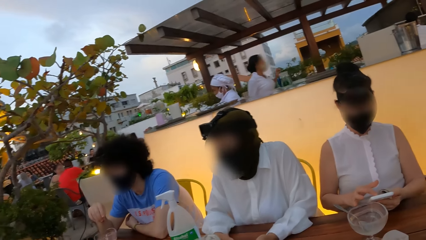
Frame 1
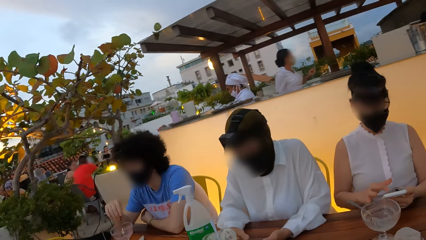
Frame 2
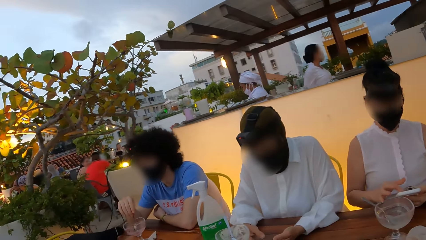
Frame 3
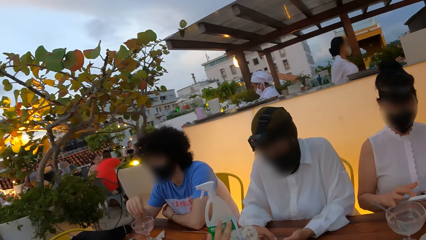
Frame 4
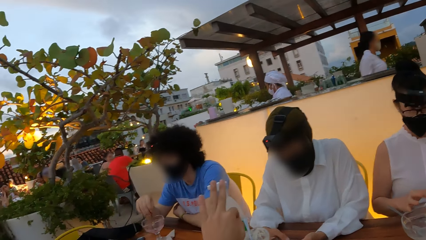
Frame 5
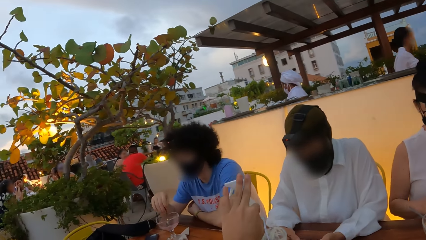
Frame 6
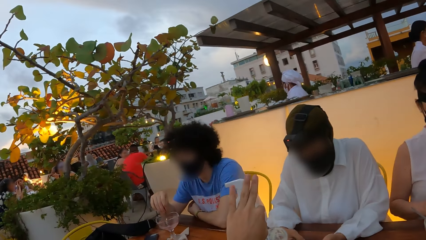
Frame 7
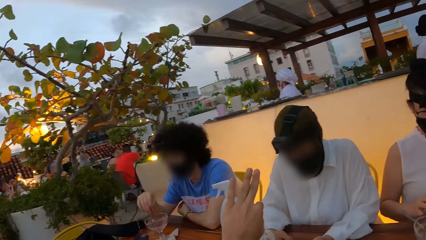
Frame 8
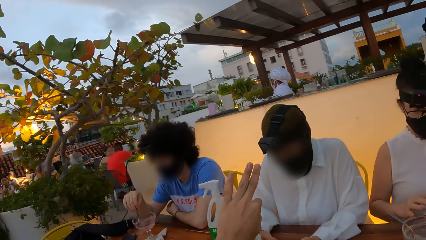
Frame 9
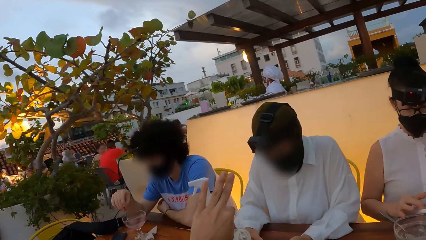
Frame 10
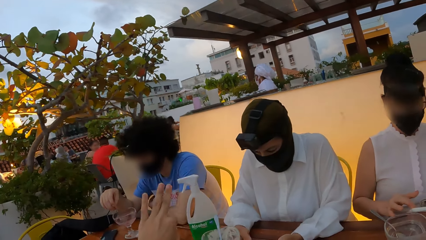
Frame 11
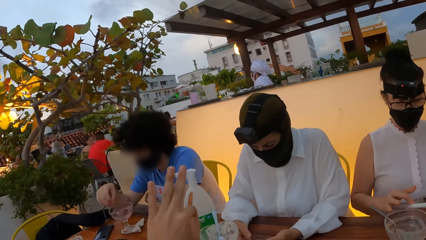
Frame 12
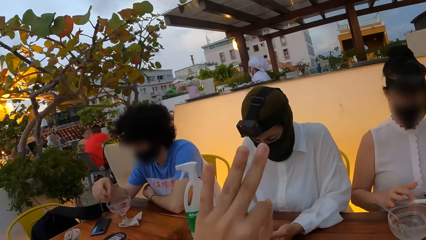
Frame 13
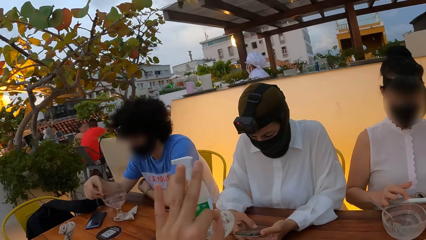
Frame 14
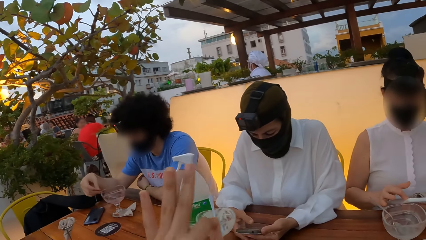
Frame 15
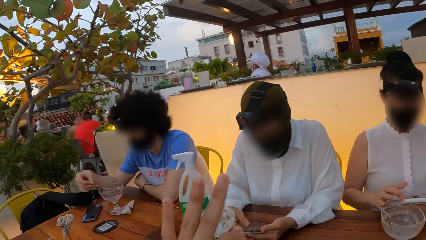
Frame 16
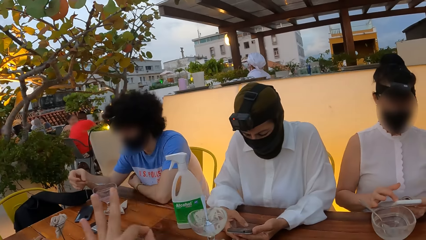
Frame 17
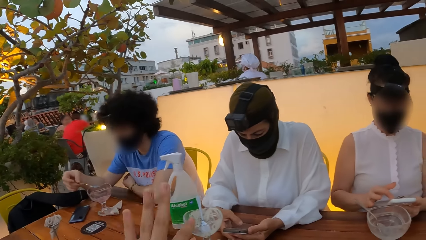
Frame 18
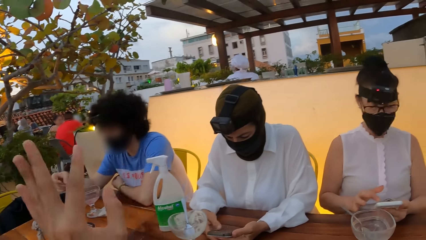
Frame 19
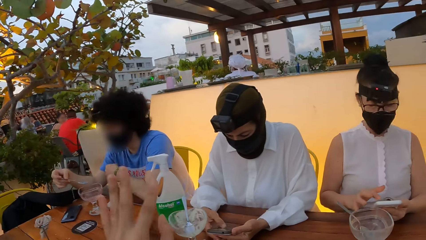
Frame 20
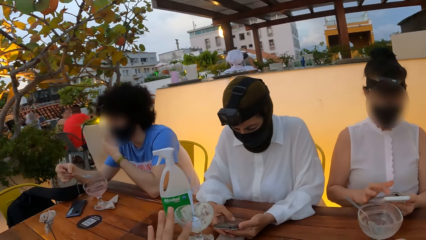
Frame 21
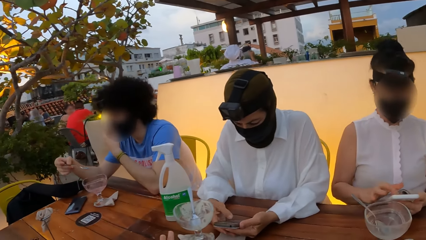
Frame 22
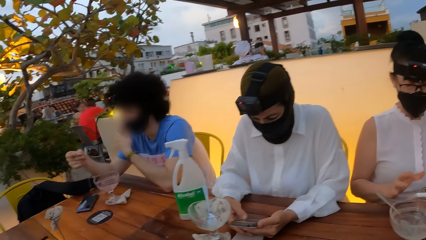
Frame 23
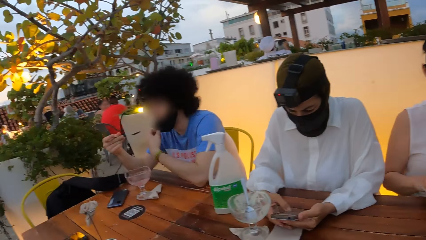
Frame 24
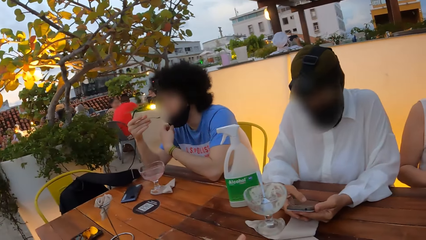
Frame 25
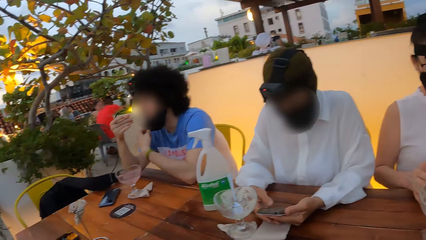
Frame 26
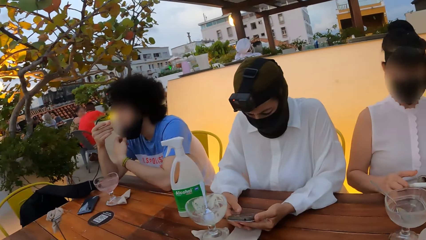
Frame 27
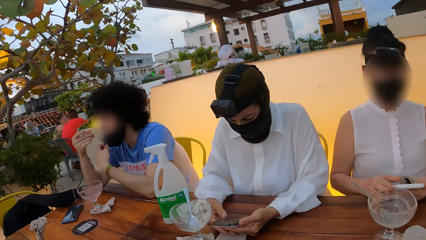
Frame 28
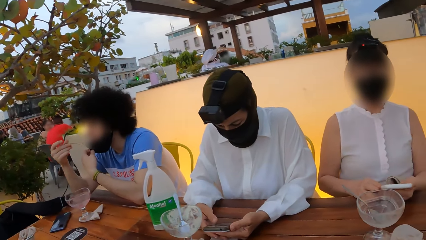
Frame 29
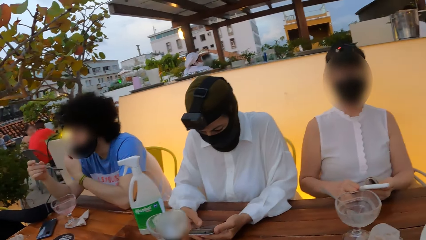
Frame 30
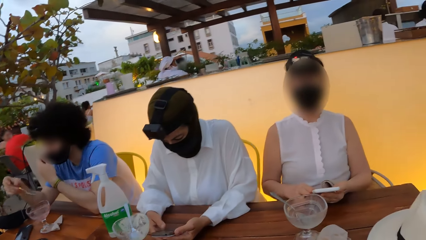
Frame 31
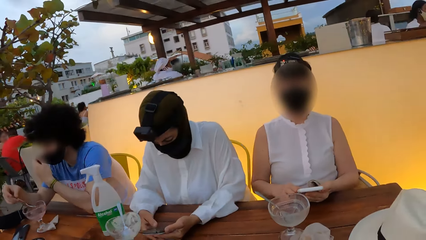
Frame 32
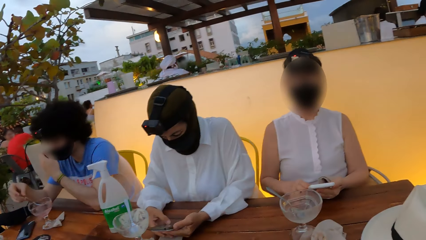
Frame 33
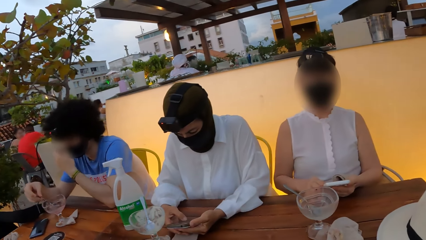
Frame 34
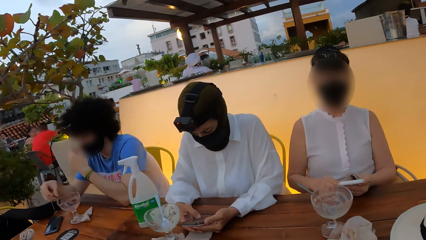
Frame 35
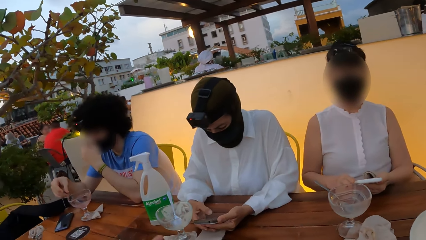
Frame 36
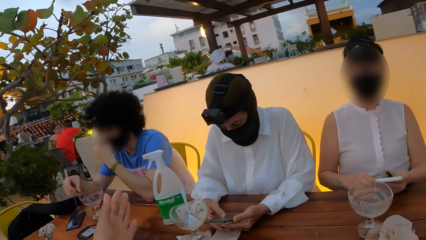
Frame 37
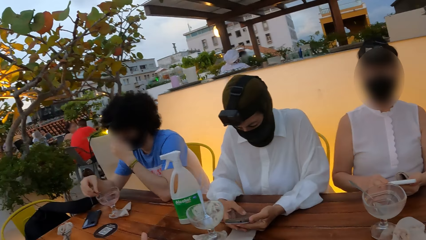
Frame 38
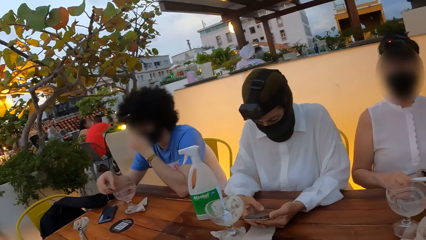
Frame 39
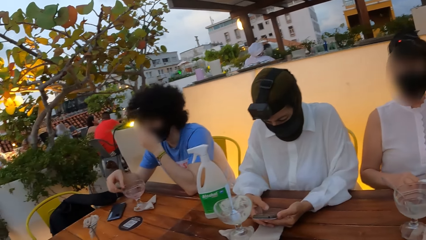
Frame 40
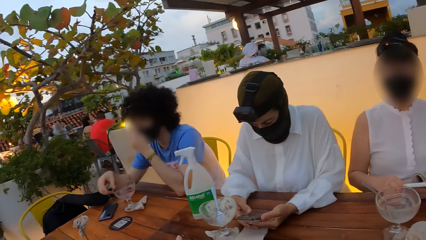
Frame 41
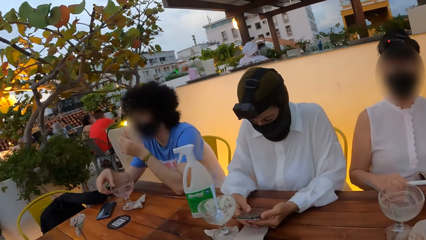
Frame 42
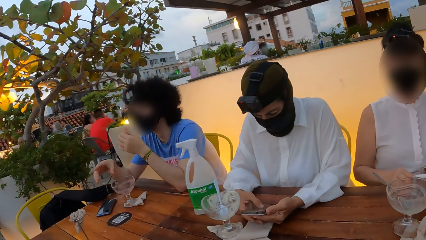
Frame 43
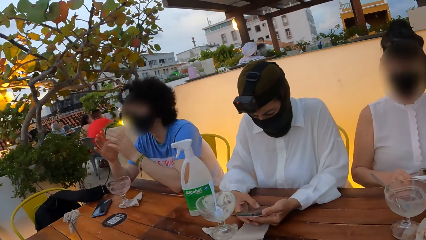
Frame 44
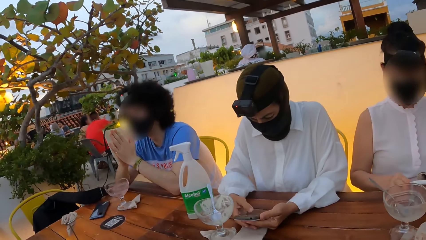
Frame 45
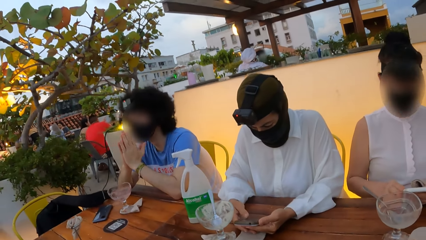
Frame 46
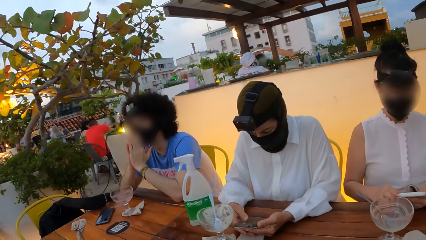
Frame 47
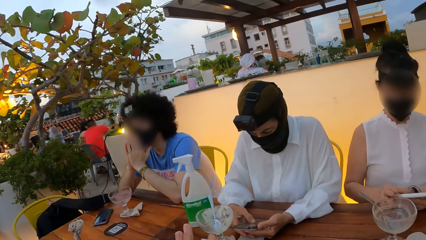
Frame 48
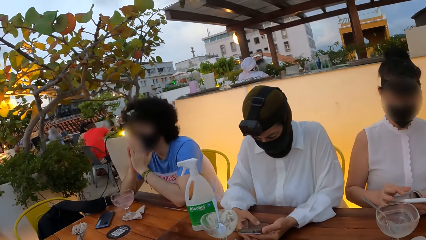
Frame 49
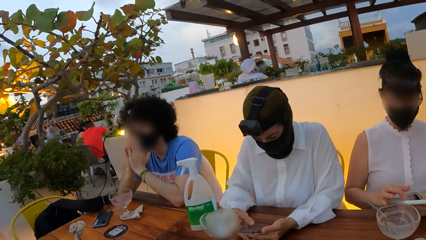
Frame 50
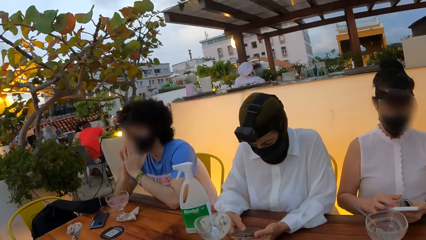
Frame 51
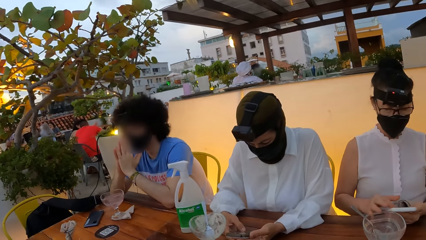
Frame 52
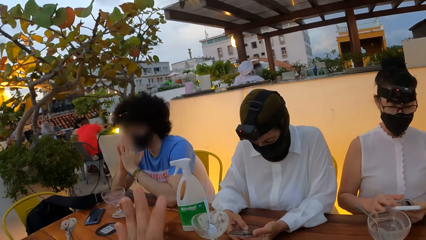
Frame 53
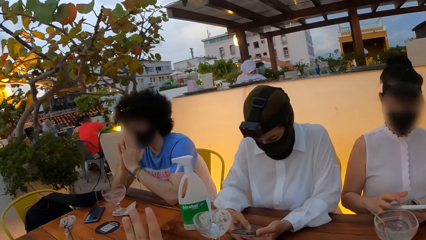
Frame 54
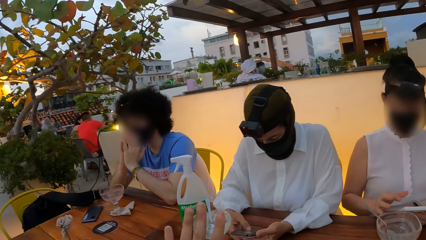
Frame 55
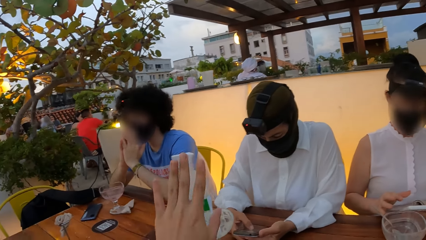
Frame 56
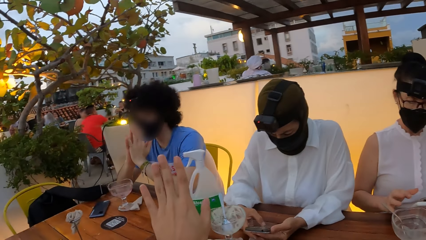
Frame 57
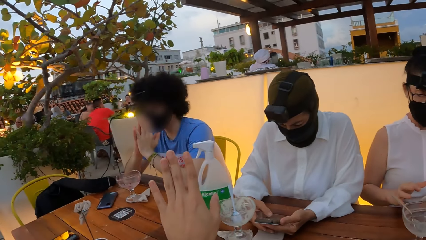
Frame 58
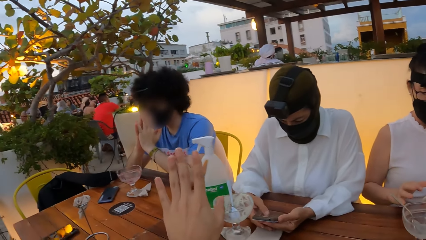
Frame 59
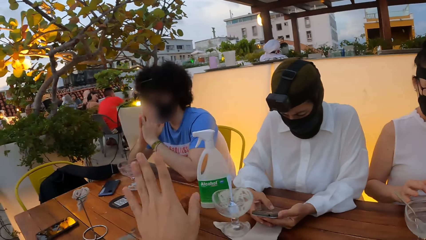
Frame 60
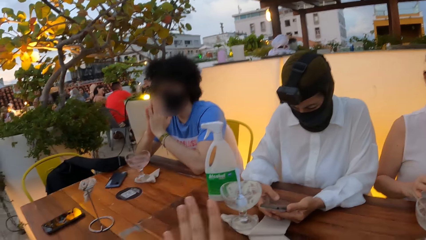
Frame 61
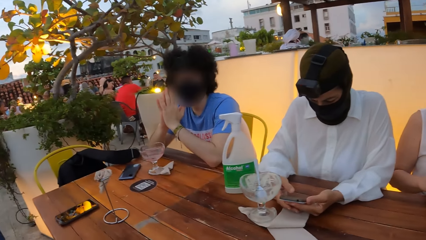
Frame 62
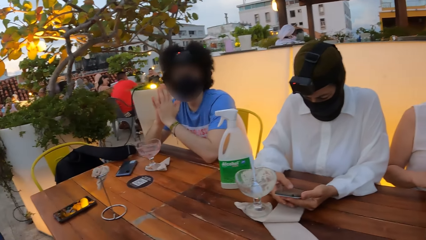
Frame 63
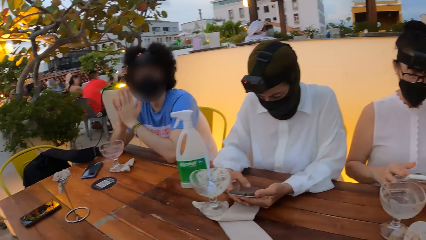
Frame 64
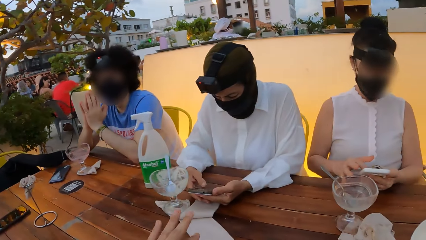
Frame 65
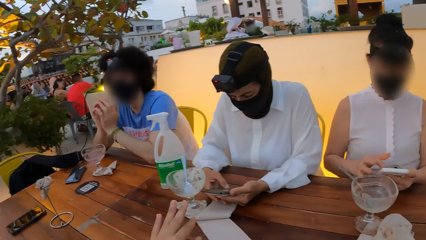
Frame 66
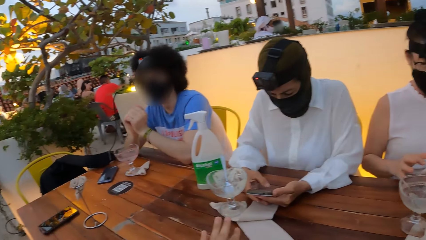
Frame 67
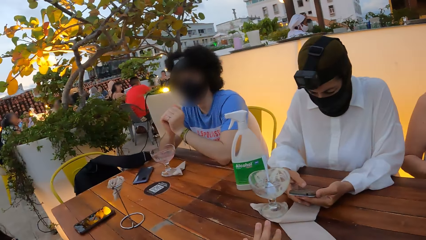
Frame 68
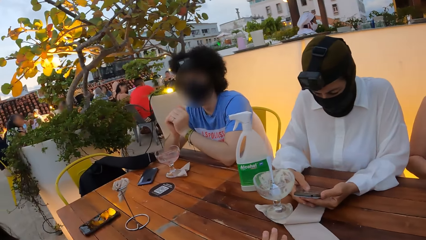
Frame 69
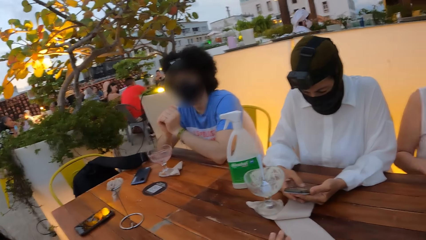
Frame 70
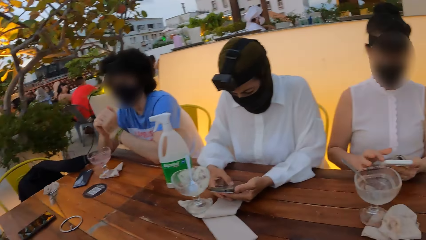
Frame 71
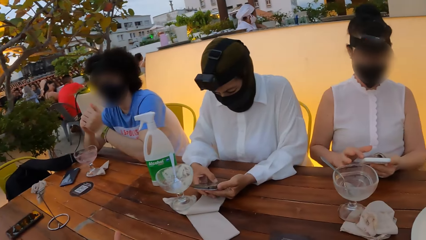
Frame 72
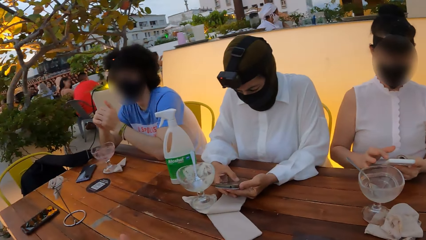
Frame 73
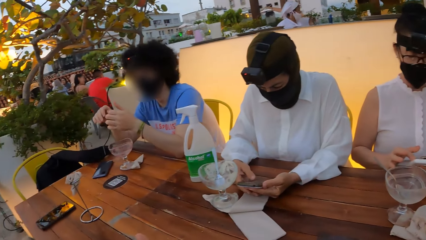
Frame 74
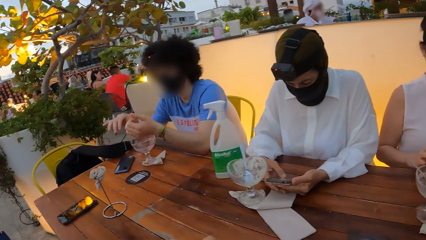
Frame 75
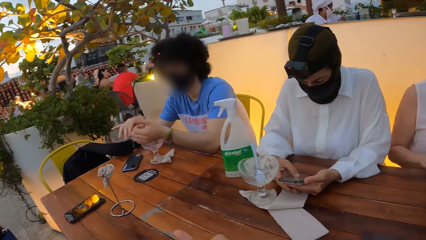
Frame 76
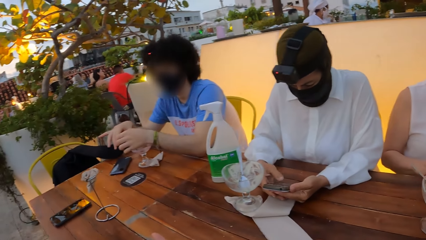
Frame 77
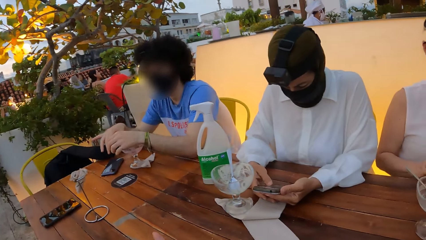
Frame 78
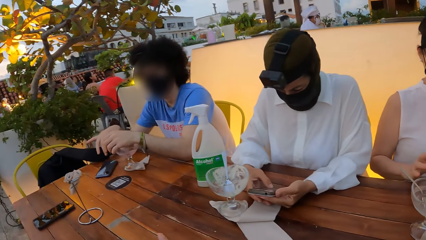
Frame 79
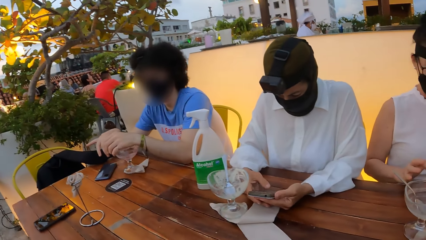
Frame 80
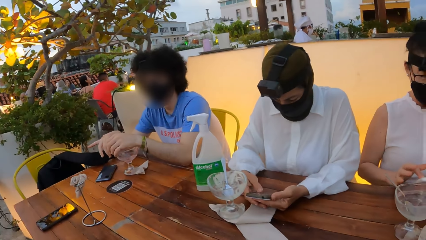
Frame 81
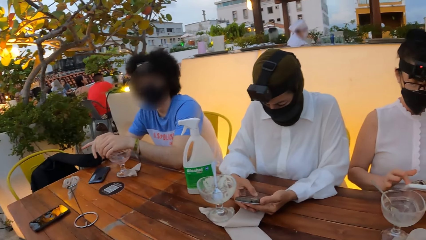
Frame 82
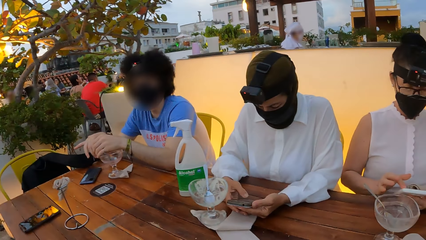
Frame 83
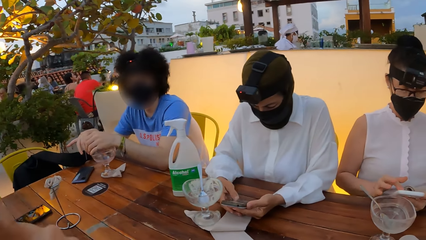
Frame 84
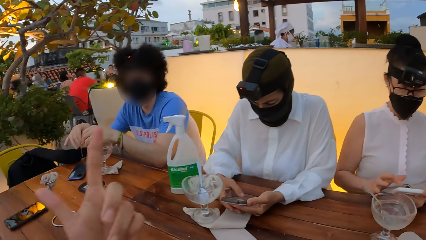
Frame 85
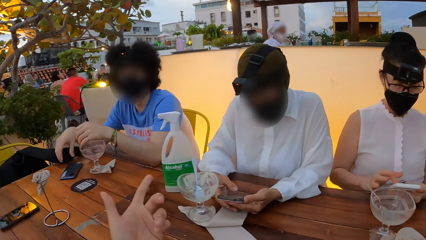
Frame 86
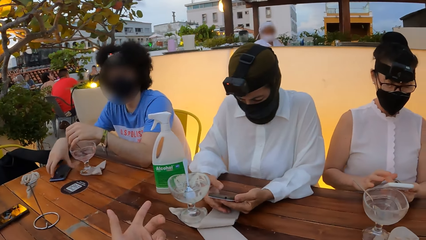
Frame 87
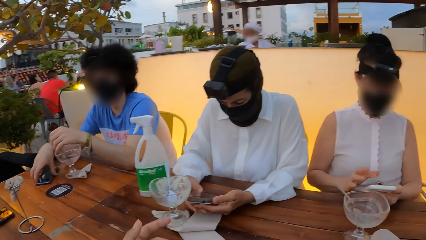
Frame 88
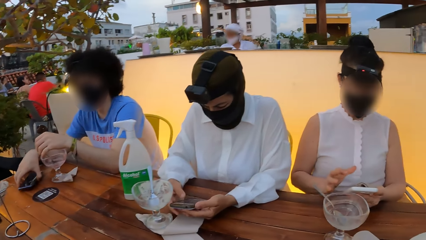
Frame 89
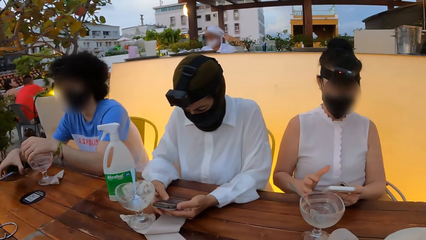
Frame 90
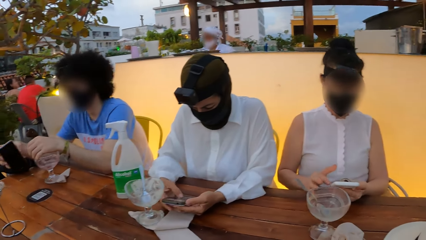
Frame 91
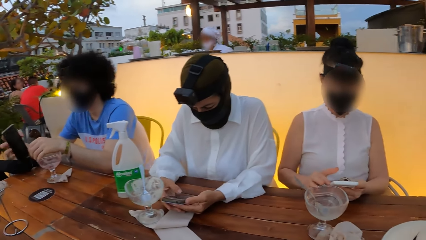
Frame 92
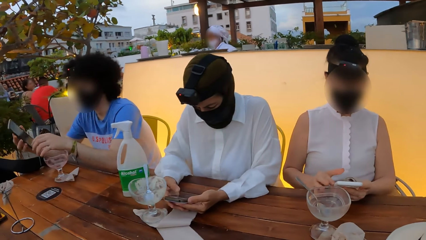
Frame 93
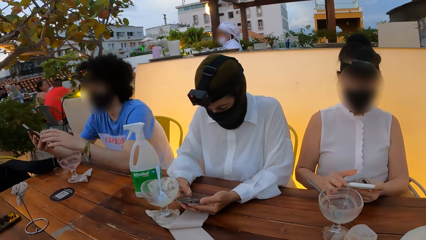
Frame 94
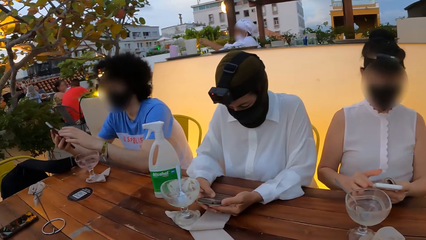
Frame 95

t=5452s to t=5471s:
The camera wearer sways his hand. He converses with a man. He looks around the restaurant. He drops his hand. He interacts with another man. He looks at a woman and another woman.
